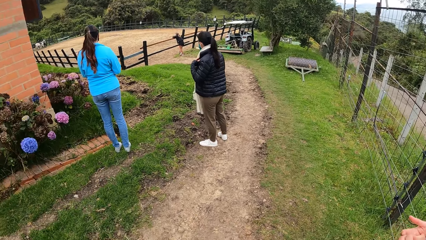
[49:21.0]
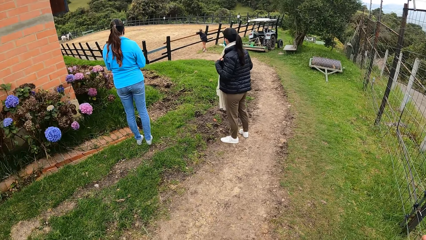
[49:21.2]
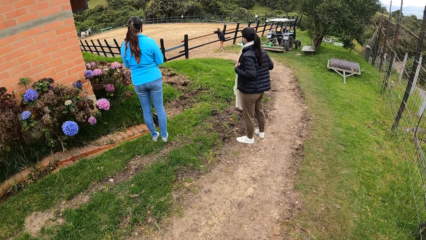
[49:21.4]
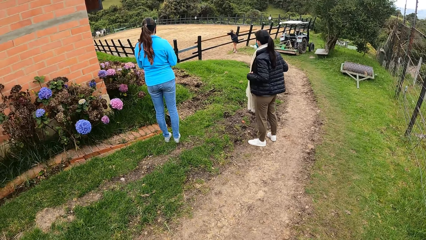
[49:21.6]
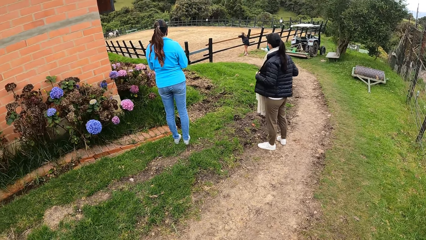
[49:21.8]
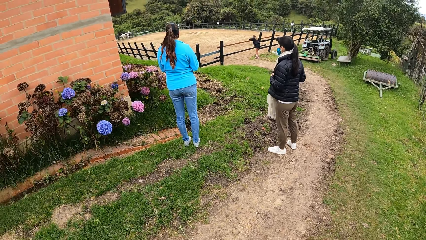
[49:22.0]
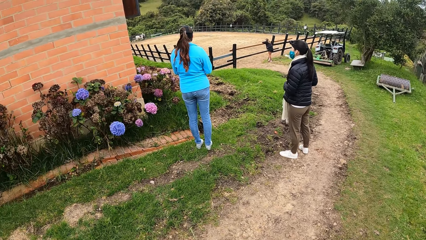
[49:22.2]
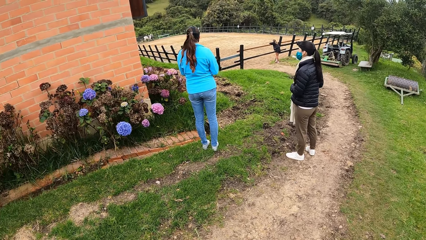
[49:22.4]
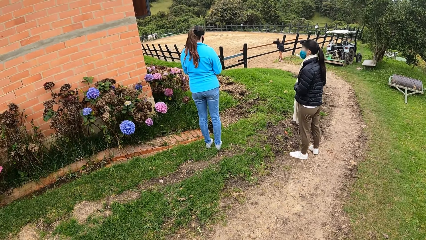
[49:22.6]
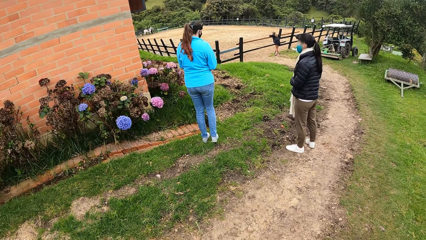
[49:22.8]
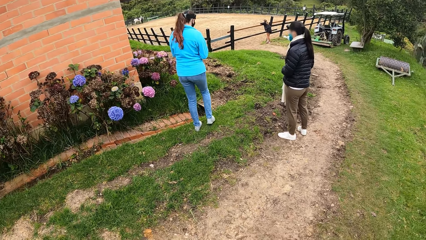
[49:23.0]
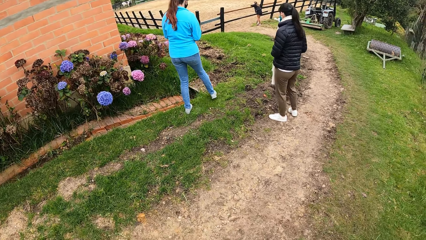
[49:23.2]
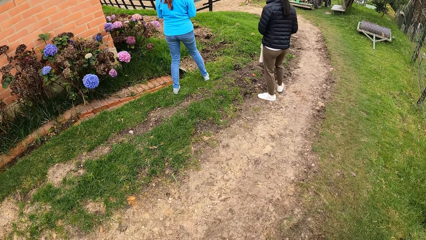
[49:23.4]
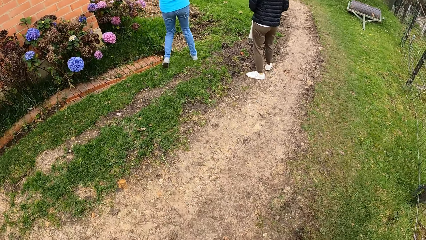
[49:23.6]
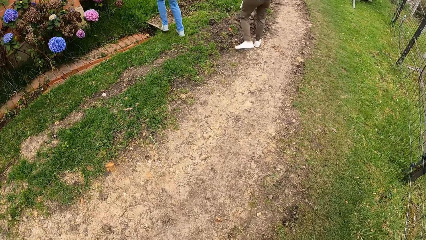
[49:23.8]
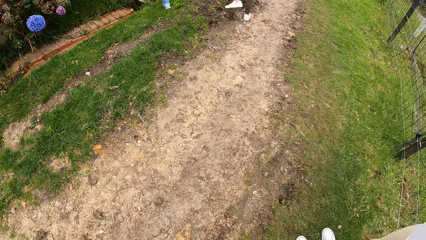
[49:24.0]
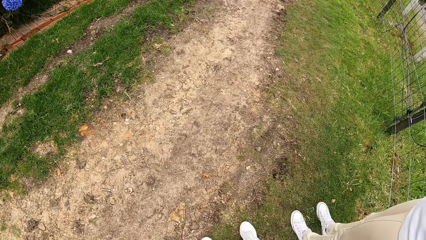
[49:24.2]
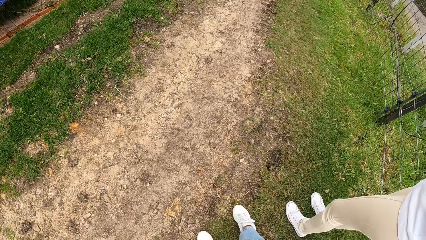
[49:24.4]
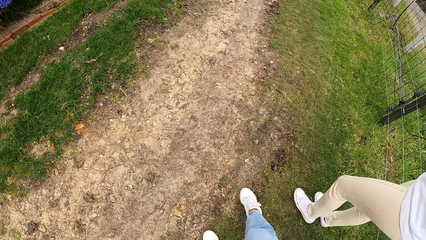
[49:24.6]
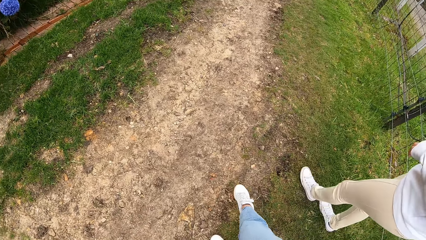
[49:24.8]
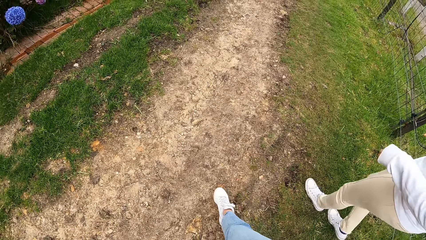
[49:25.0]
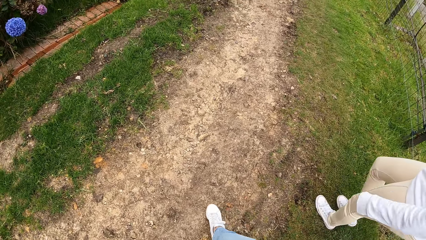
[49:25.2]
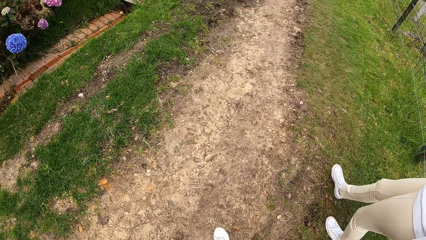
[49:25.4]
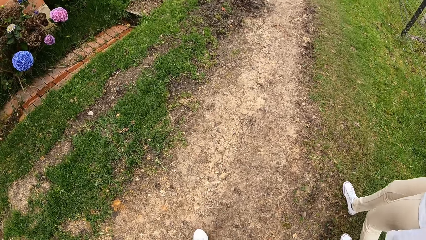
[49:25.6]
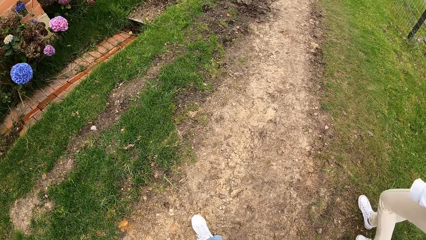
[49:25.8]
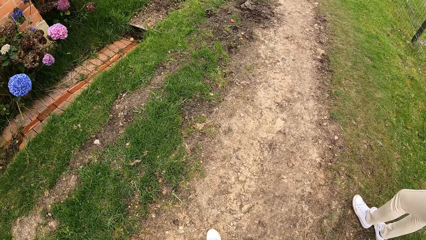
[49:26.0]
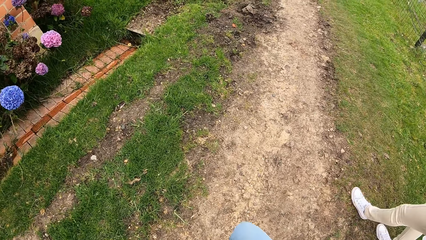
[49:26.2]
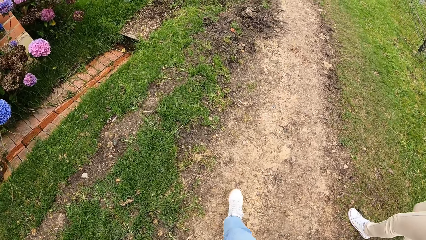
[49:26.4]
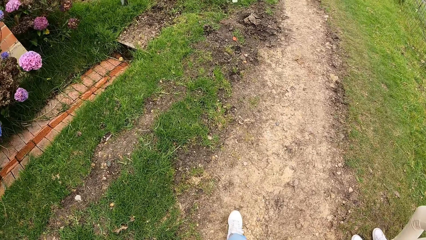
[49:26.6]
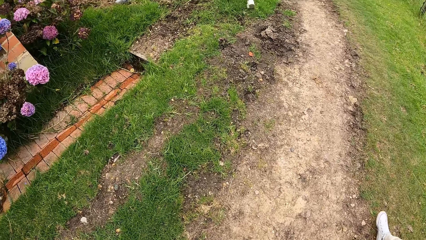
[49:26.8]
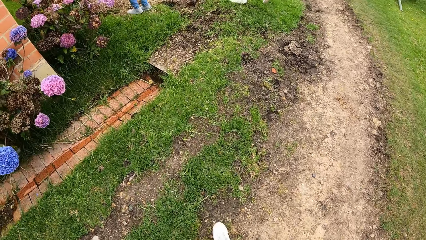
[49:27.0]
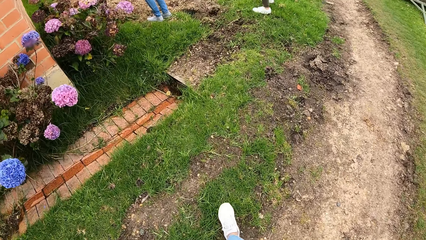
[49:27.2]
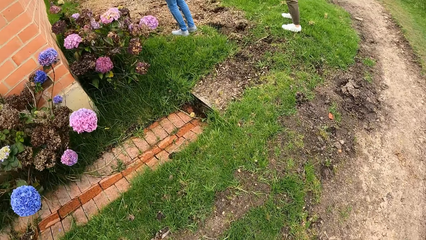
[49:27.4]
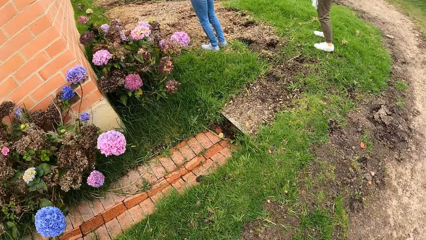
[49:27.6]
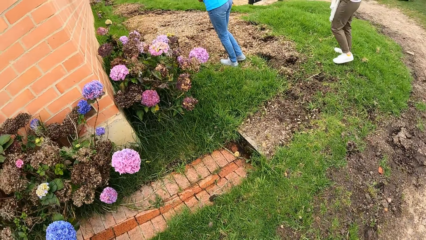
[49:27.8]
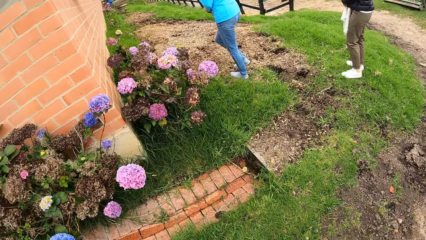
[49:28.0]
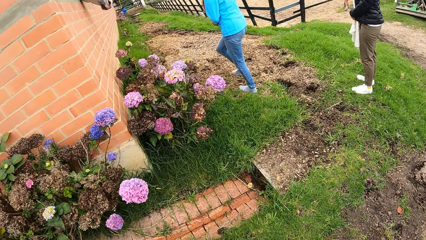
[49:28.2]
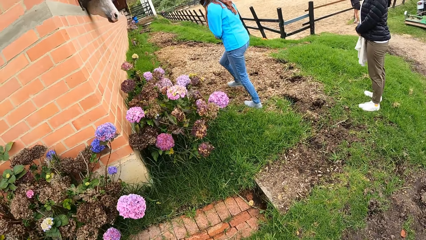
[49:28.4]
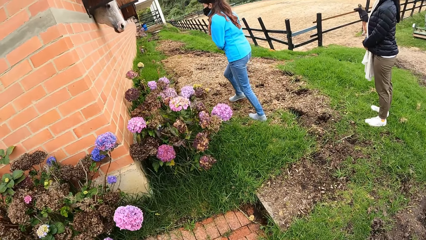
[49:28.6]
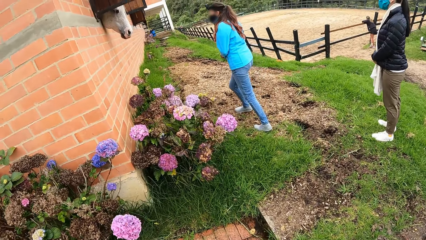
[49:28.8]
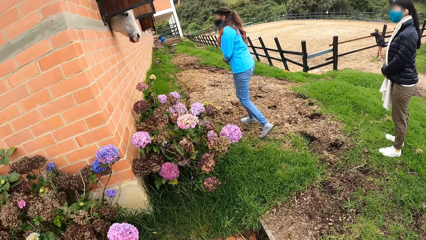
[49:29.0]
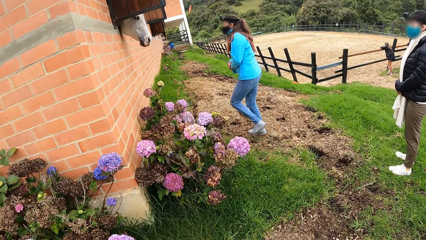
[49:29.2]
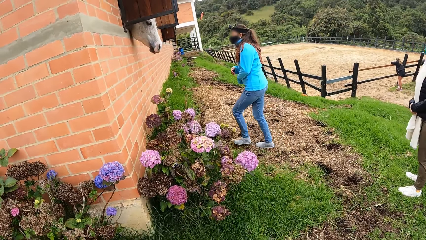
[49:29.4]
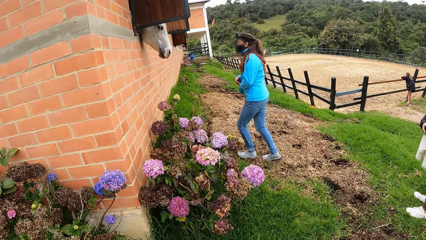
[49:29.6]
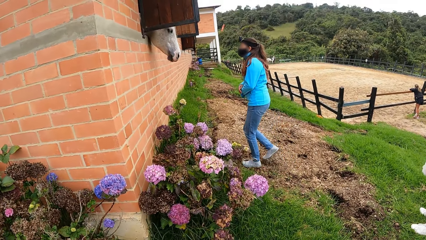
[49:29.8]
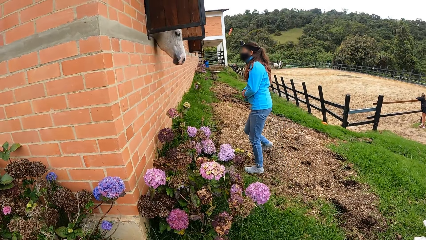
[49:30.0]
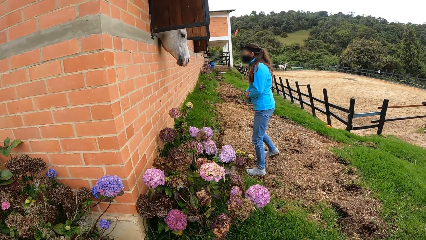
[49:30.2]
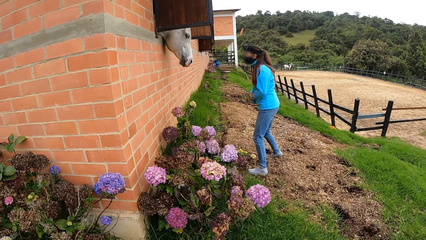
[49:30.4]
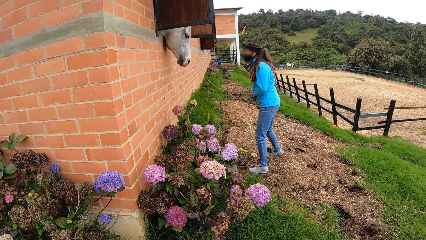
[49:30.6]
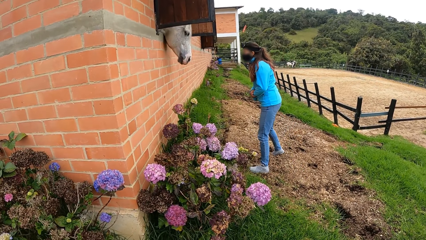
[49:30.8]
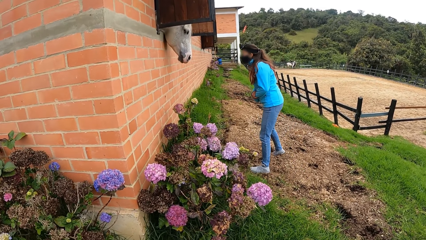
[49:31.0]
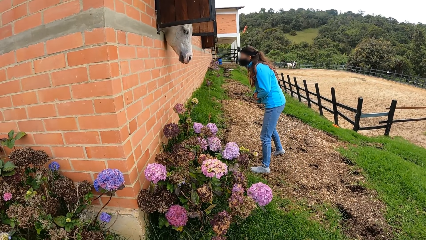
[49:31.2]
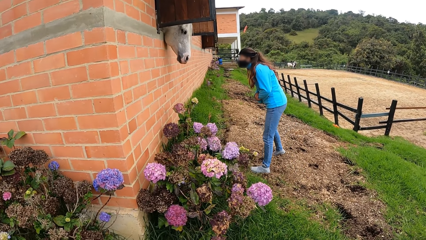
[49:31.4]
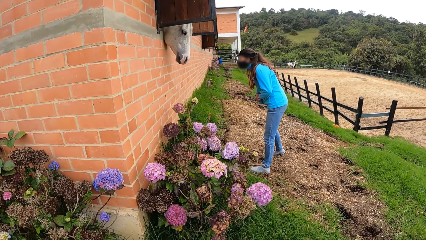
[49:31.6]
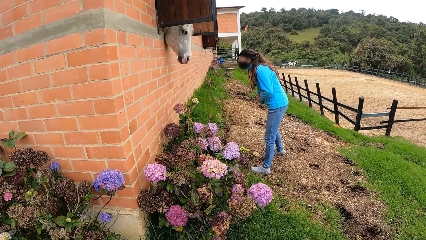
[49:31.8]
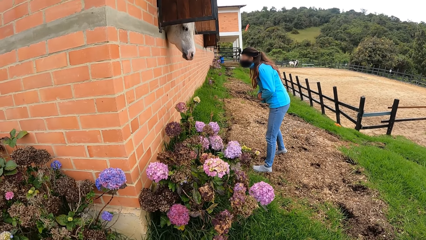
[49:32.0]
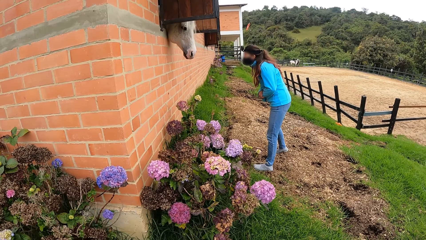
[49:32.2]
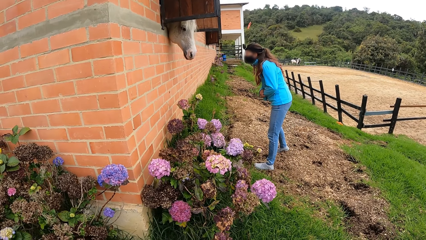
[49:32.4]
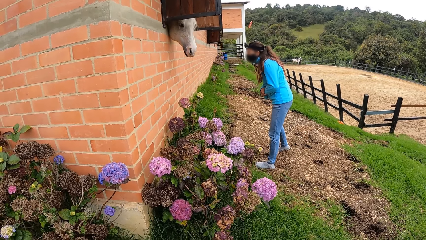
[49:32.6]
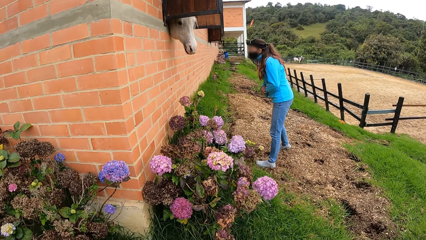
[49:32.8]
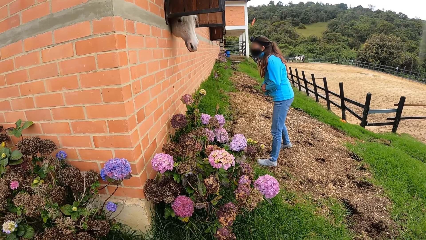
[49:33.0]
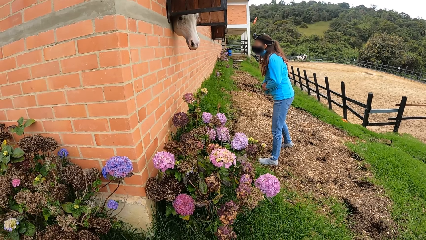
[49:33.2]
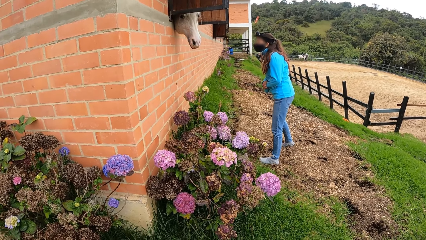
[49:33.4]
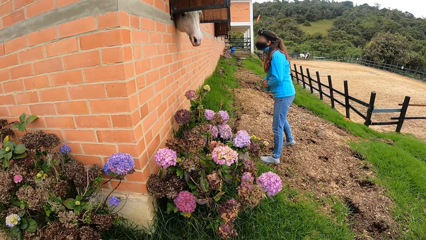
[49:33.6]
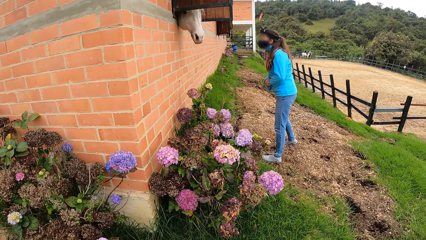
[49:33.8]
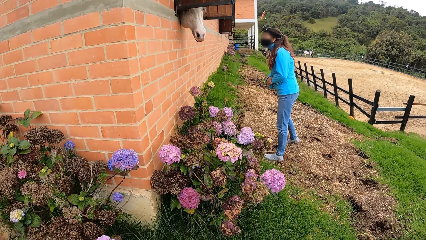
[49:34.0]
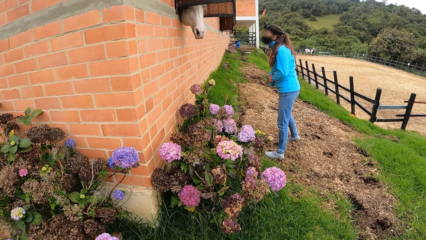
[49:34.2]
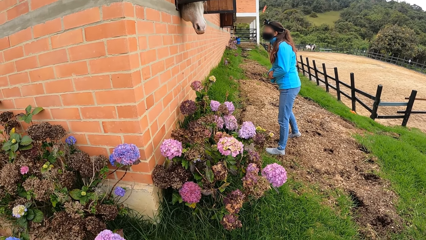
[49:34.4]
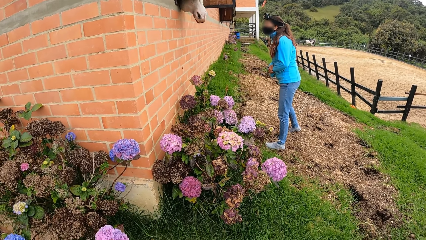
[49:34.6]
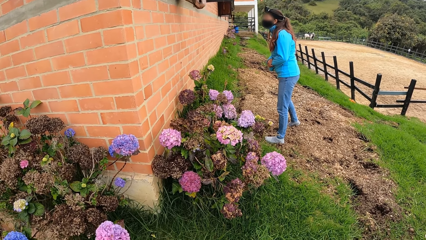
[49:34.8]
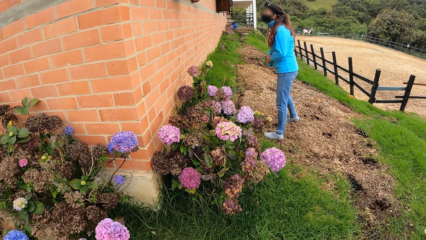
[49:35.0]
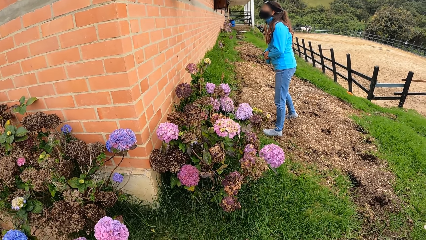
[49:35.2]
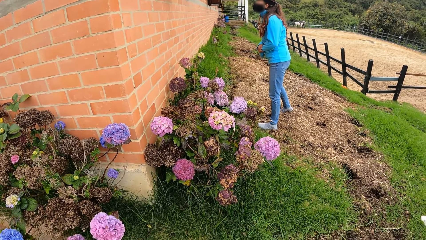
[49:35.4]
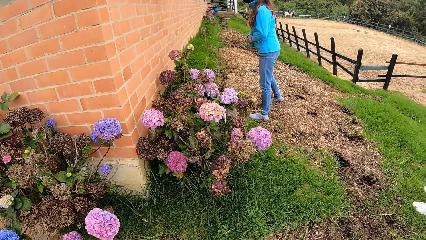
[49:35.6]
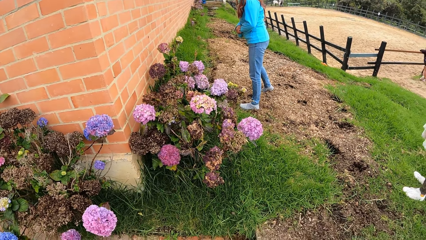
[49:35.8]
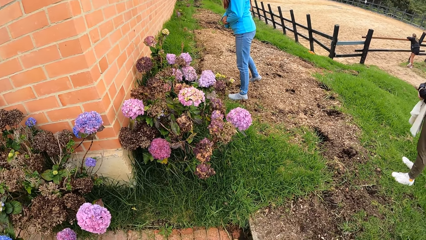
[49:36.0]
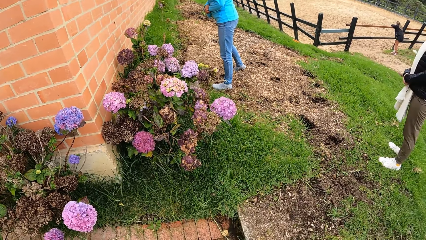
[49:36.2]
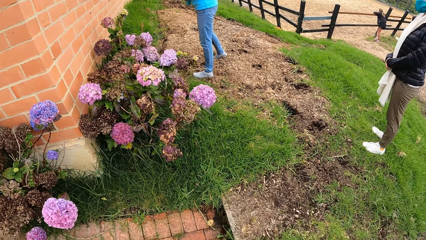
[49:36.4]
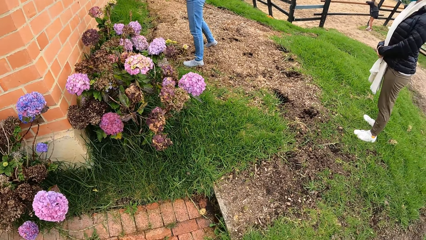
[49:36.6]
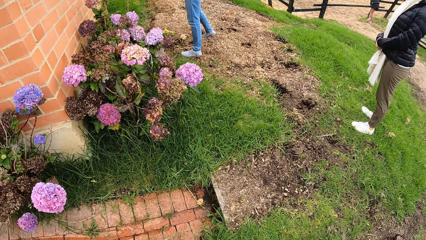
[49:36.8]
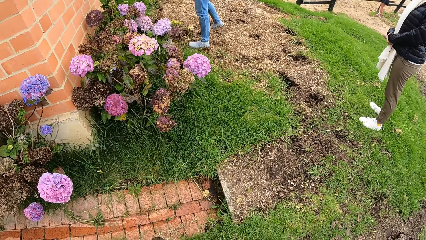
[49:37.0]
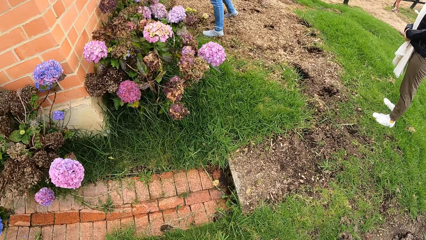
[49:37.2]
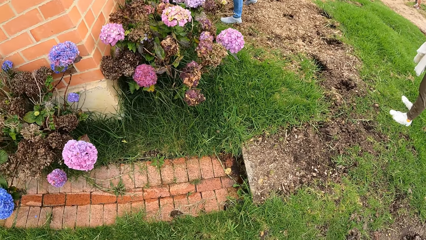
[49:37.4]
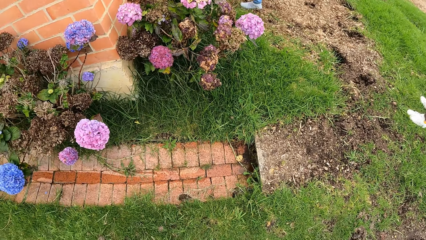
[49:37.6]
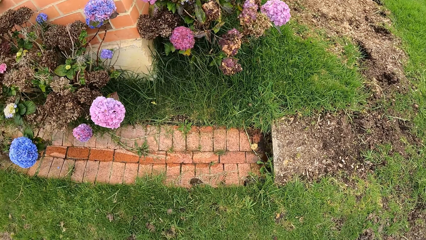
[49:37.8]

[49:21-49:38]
The woman interacts with a horse.
